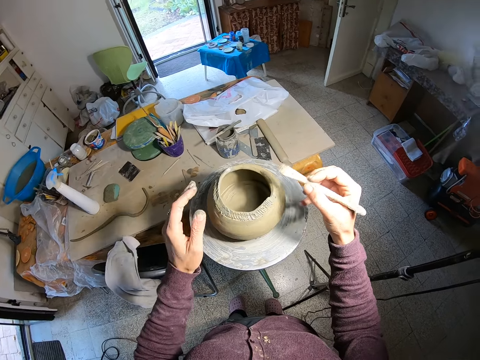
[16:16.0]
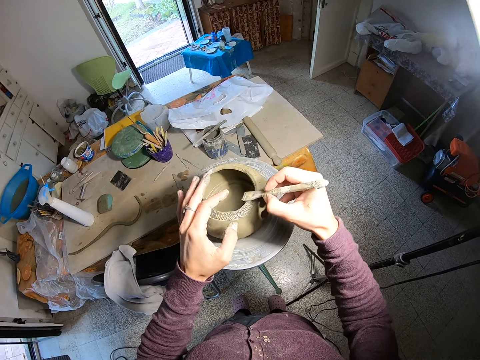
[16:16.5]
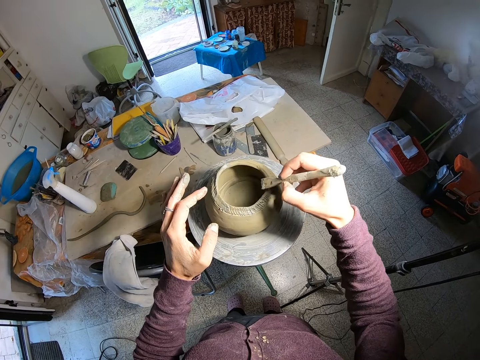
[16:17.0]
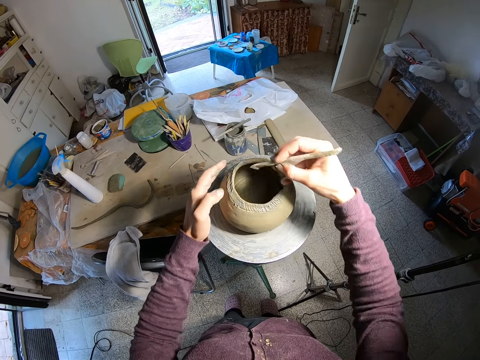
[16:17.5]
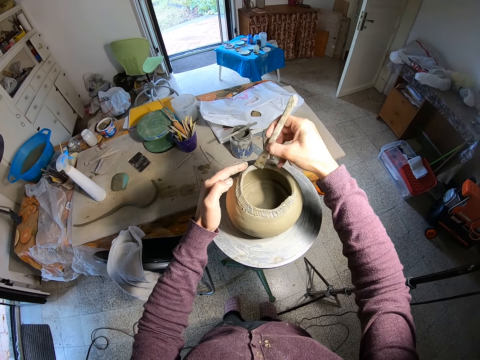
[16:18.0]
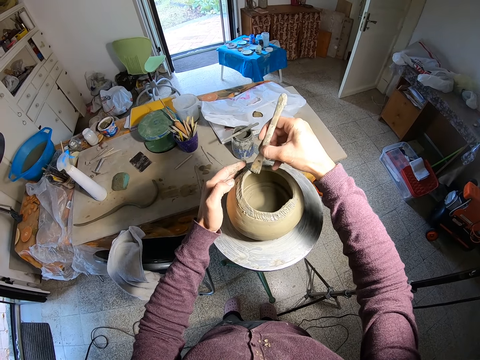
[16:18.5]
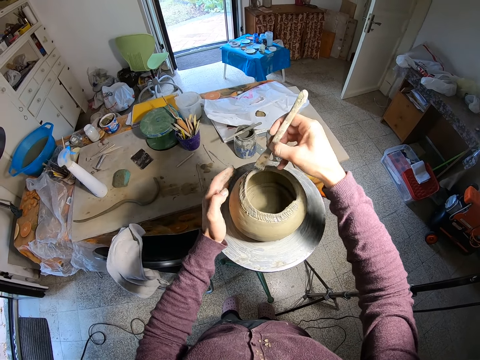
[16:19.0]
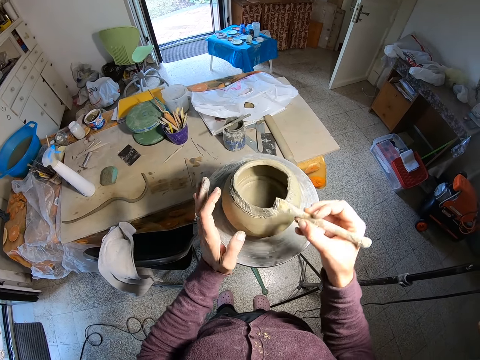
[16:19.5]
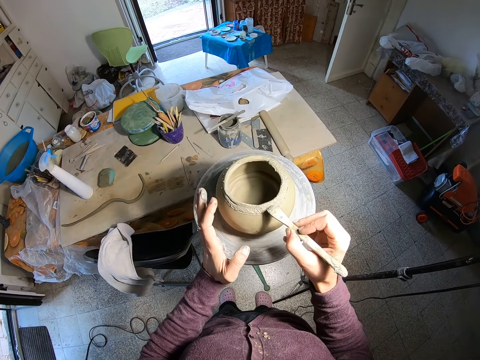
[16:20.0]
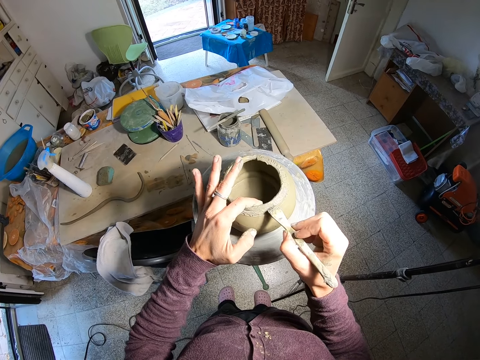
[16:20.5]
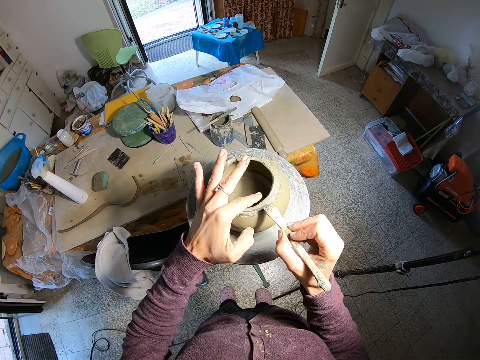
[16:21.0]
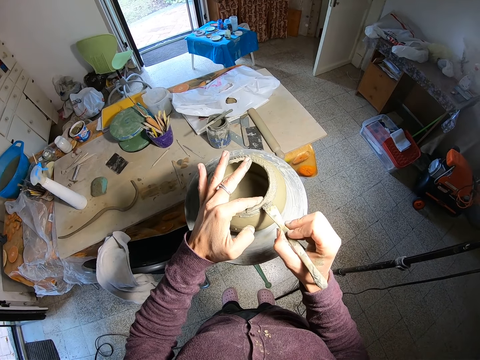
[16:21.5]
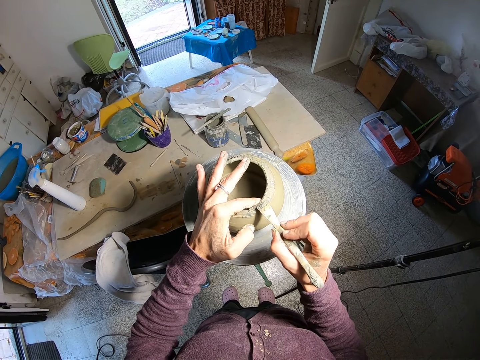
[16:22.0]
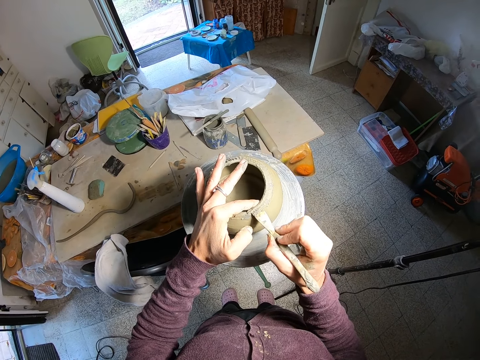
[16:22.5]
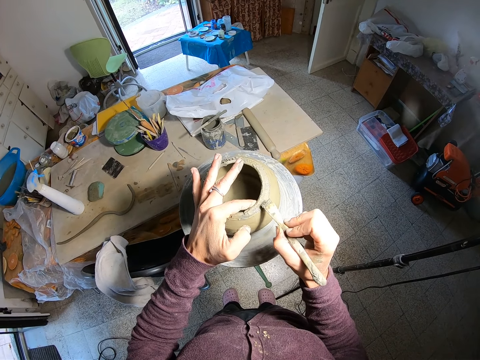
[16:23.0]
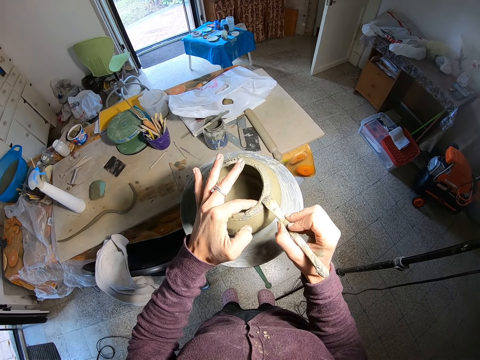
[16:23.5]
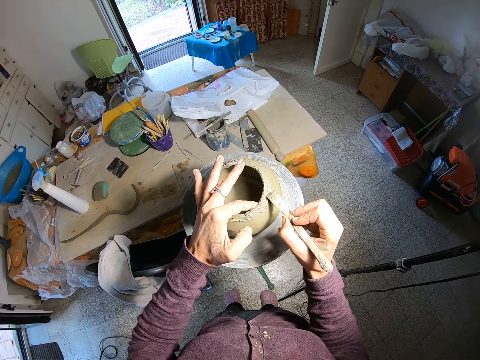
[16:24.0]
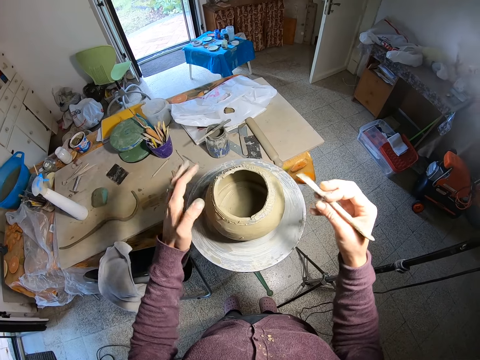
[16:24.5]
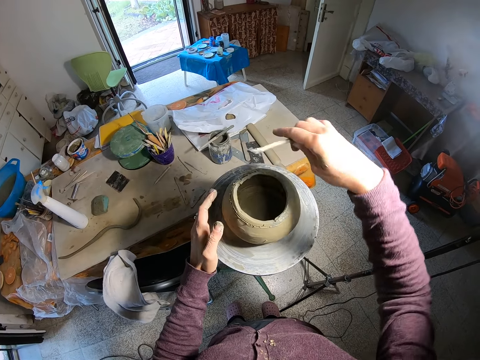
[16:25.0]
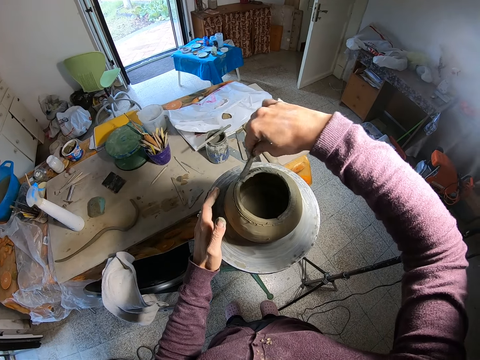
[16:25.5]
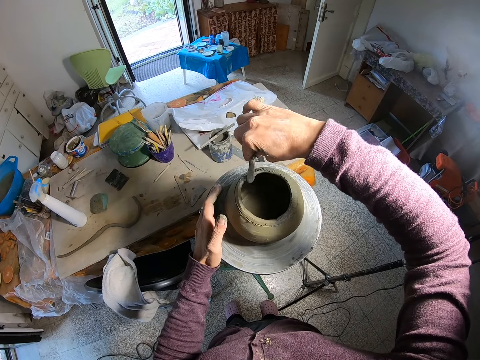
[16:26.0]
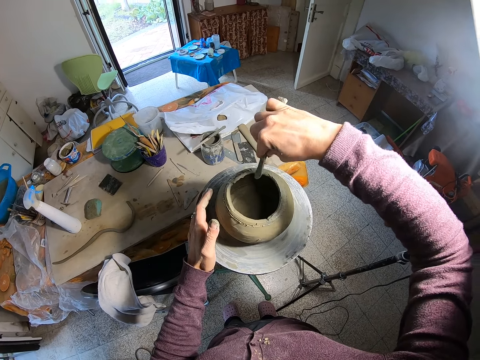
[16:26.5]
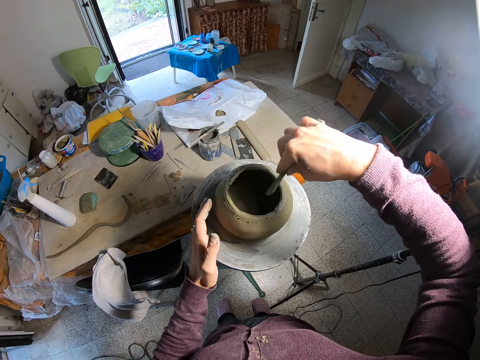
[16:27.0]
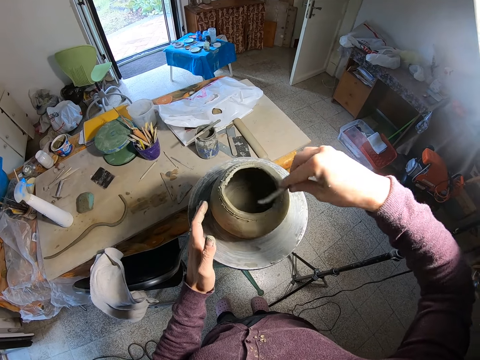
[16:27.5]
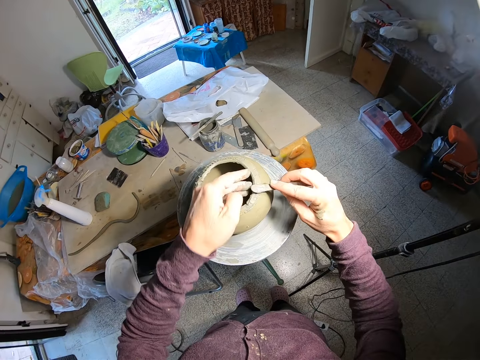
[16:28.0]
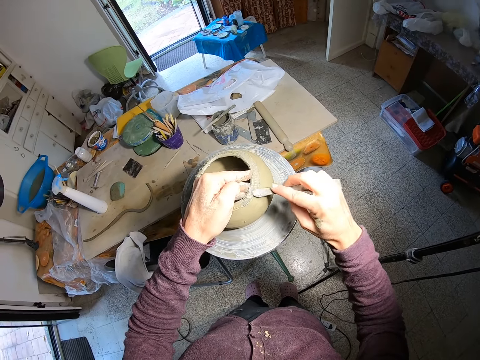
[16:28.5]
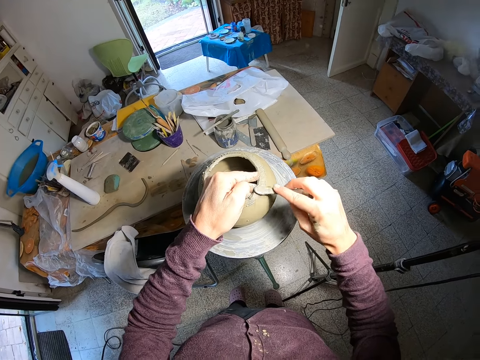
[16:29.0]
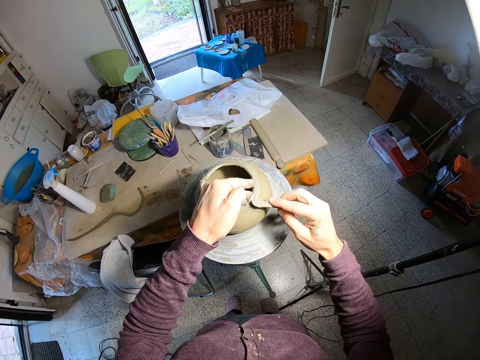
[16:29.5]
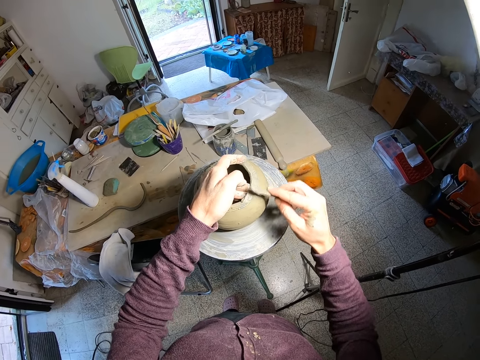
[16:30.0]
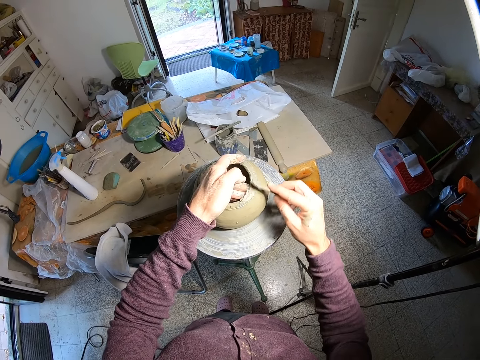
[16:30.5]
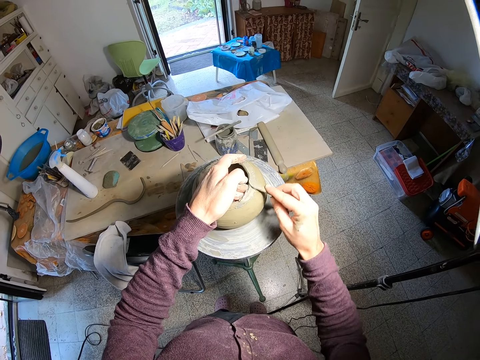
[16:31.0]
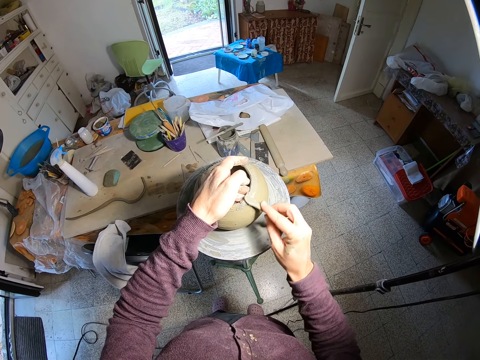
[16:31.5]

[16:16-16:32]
The camera wearer supports the wet clay pot from outside with her left hand. She blends the clay coil to the wet clay pot with the spatula in her right hand. She rolls the throwing wheel with her left hand. She supports the wet clay pot with her left hand. She holds the throwing wheel in place with her left palm. She blends the clay coil to the wet clay pot with the spatula in her right hand. She supports the wet clay pot from inside with her left hand.

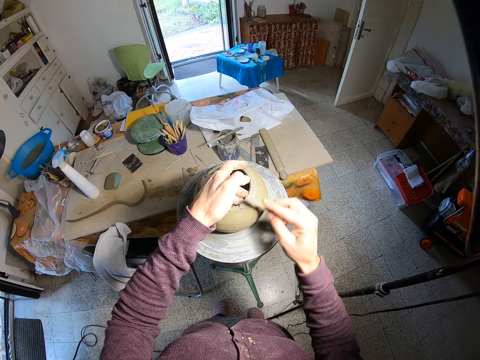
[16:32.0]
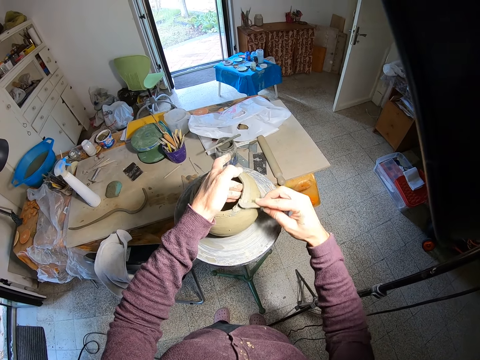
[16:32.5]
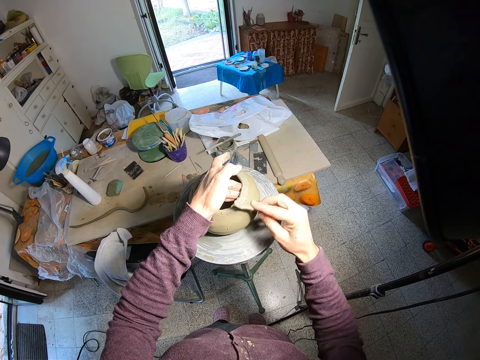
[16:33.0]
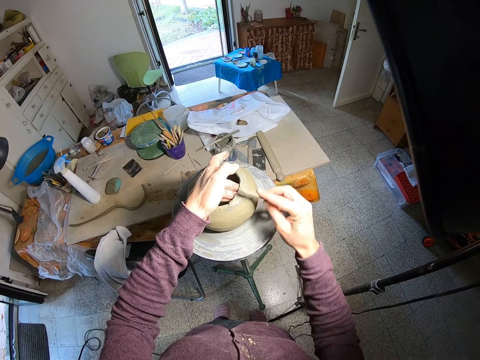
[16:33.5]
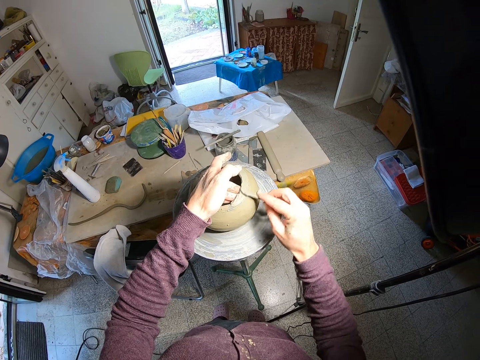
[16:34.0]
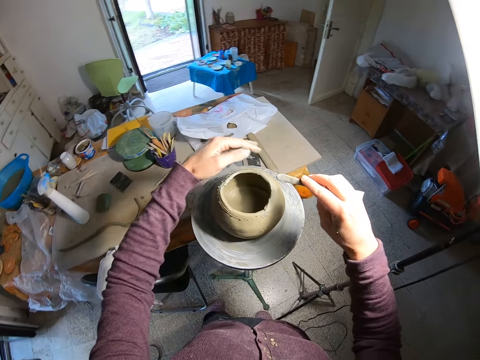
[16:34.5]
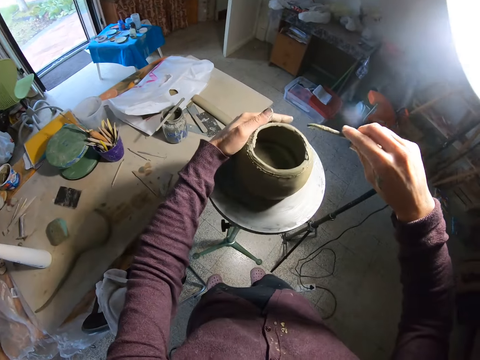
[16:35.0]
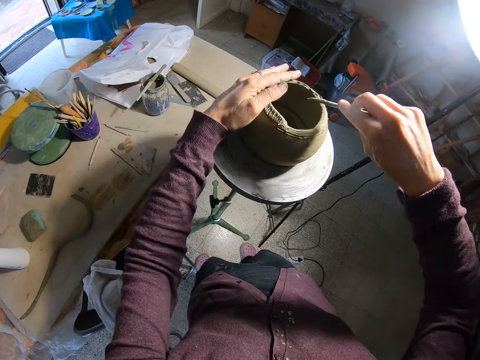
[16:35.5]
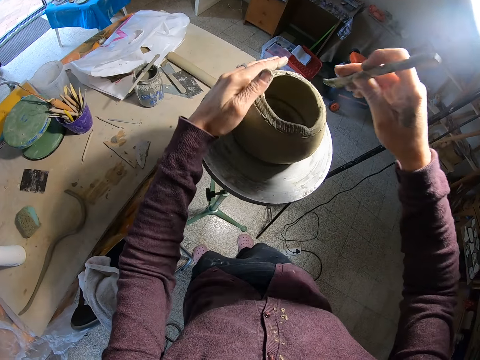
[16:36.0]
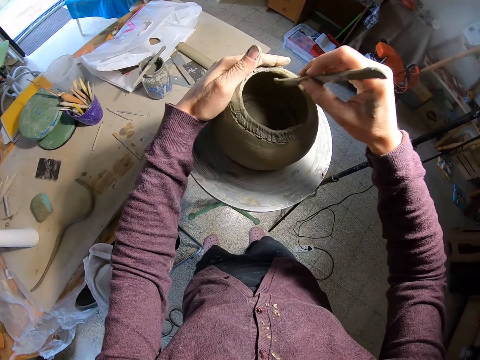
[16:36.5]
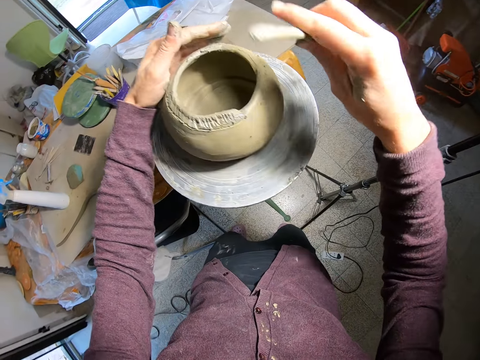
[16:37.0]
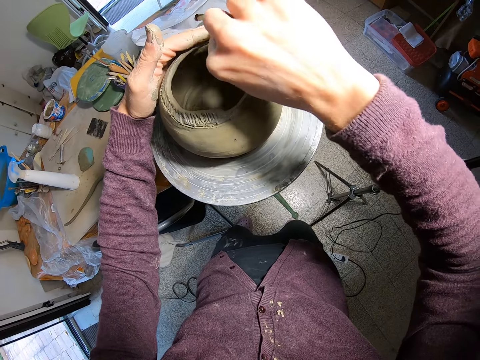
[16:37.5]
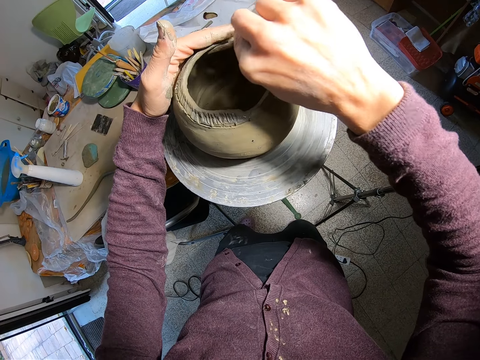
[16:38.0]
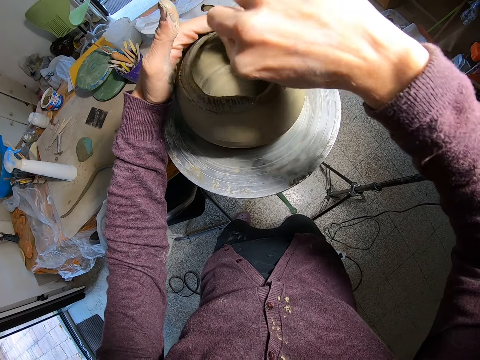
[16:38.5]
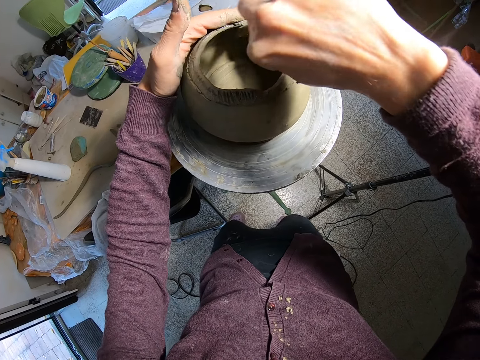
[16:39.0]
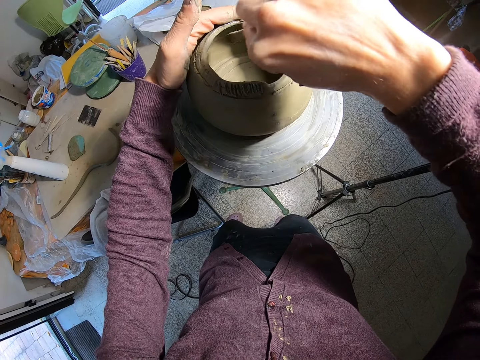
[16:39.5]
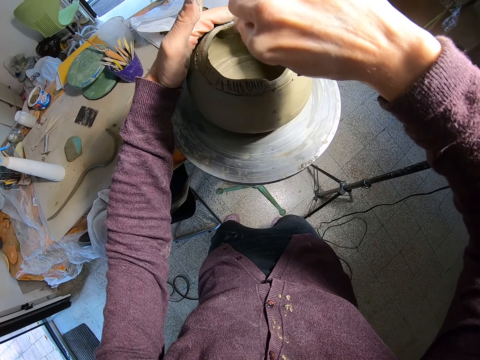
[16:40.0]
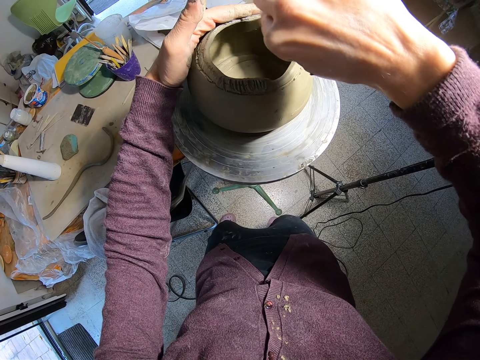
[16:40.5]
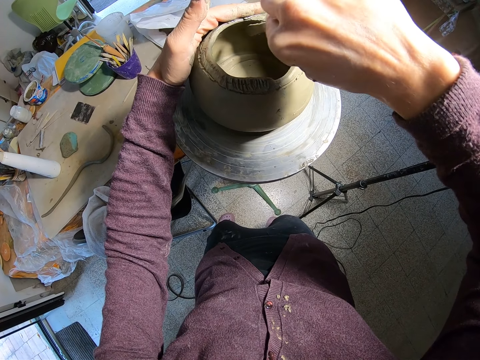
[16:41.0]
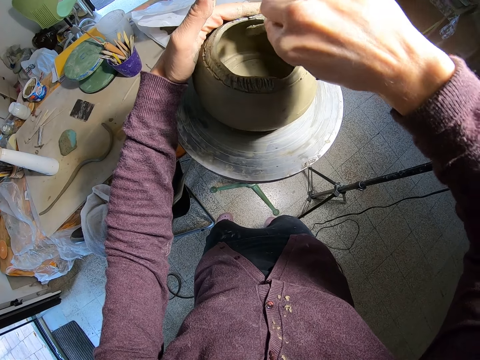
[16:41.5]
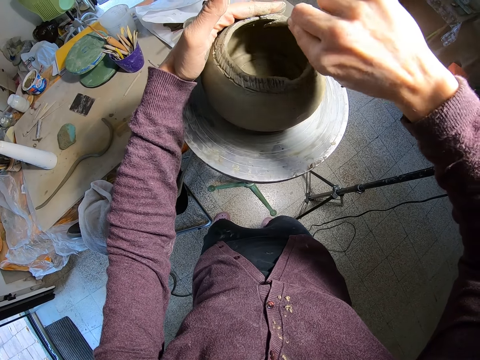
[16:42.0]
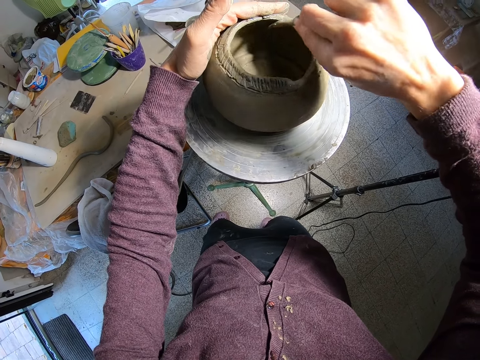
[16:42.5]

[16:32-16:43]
The camera wearer rolls the throwing wheel with her left hand on the wet clay pot. She blends the inside of the wet clay pot with the spatula in her right hand.
